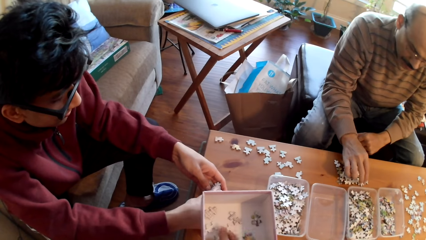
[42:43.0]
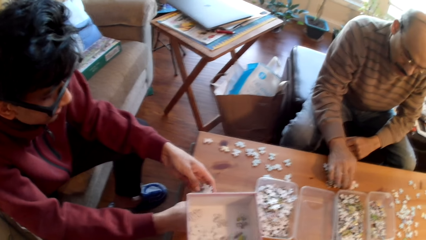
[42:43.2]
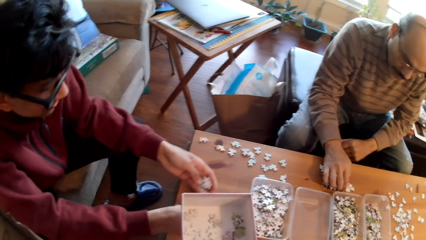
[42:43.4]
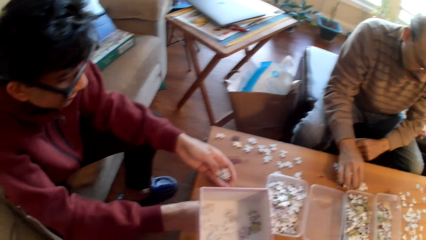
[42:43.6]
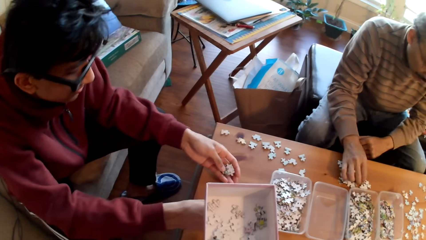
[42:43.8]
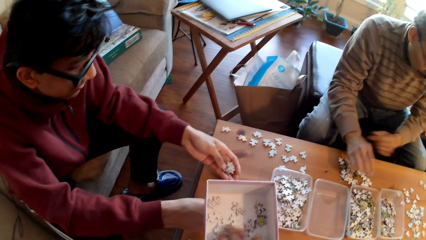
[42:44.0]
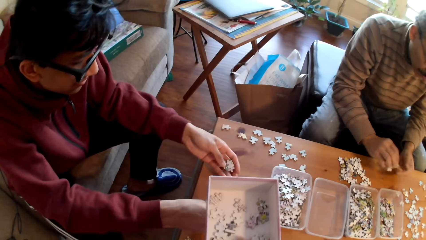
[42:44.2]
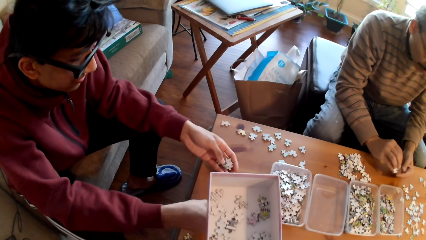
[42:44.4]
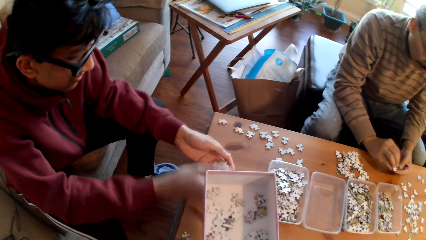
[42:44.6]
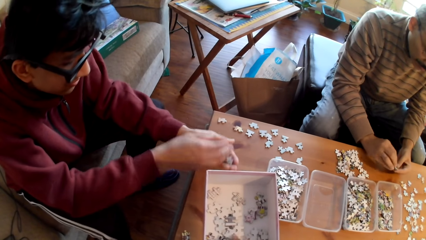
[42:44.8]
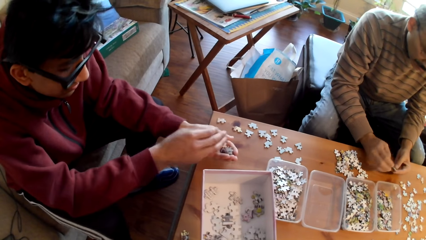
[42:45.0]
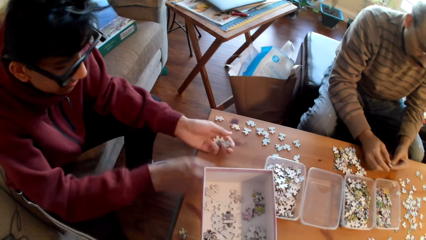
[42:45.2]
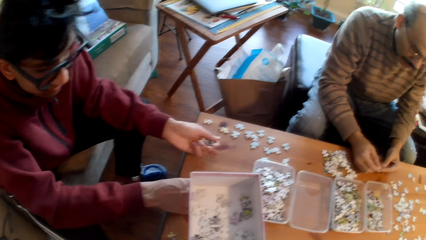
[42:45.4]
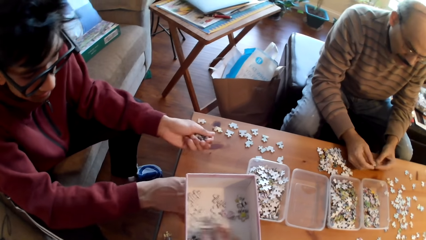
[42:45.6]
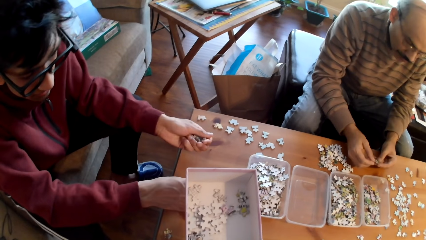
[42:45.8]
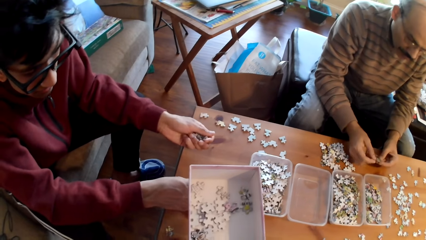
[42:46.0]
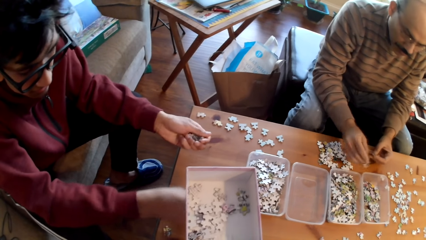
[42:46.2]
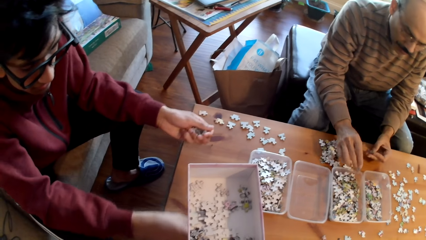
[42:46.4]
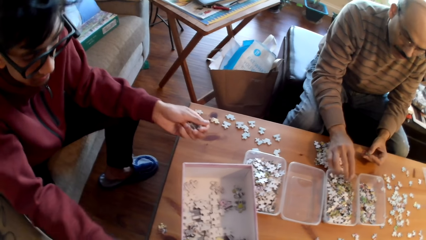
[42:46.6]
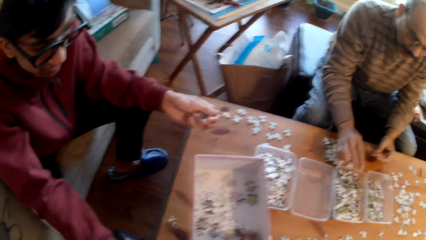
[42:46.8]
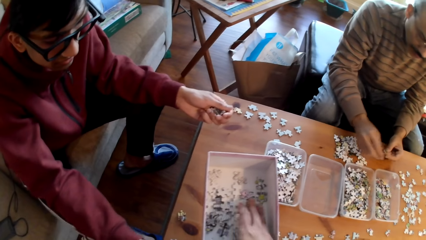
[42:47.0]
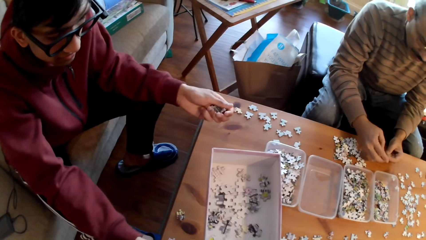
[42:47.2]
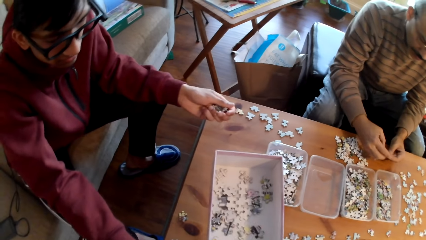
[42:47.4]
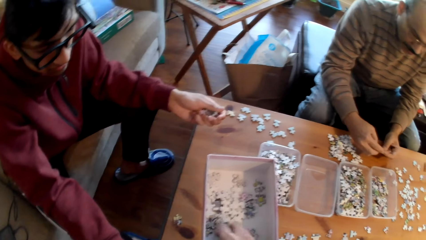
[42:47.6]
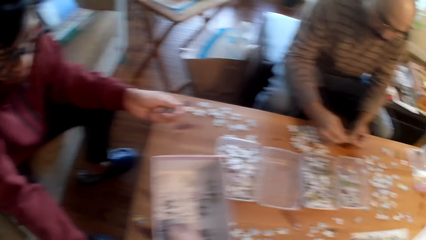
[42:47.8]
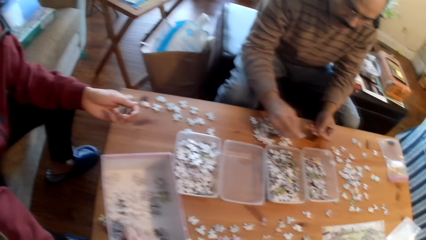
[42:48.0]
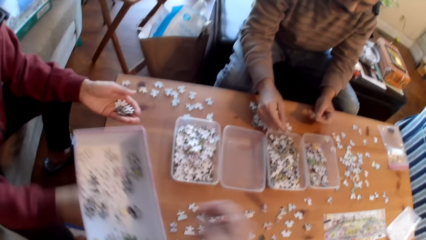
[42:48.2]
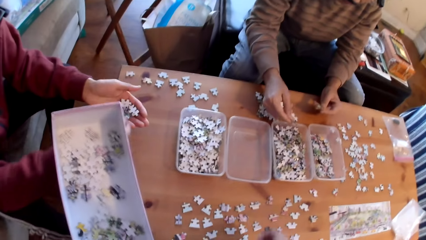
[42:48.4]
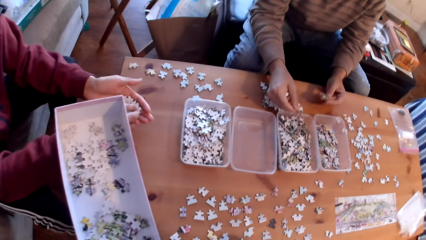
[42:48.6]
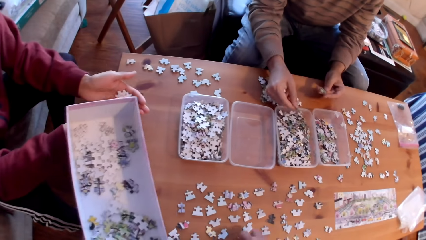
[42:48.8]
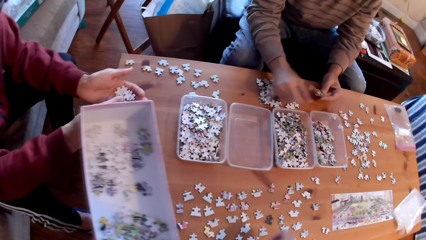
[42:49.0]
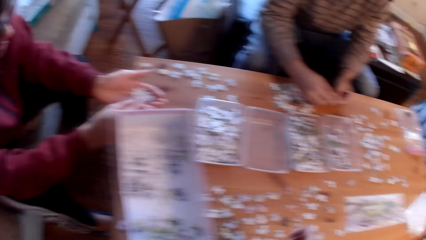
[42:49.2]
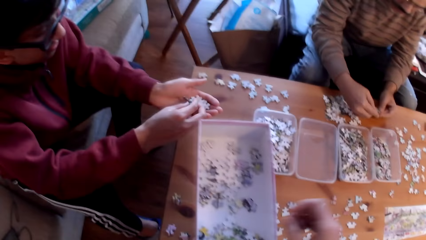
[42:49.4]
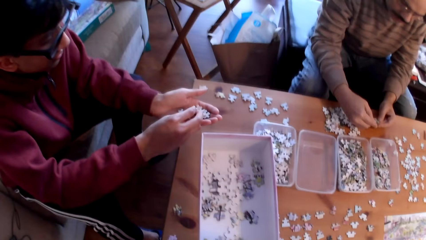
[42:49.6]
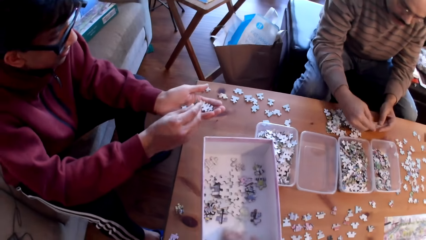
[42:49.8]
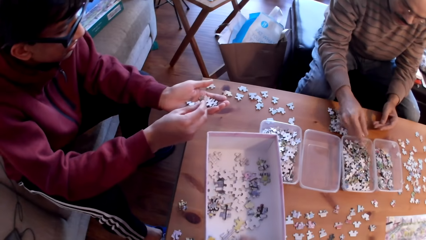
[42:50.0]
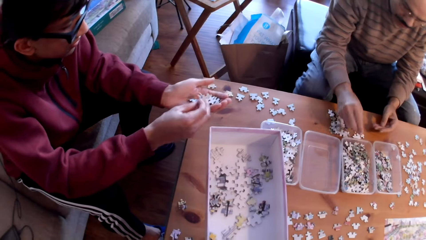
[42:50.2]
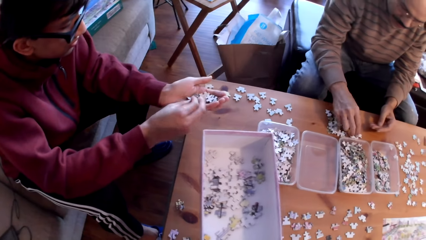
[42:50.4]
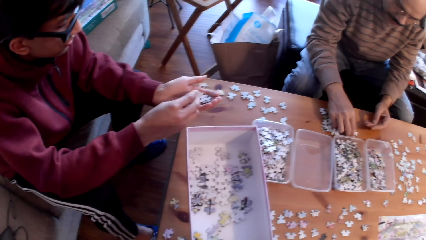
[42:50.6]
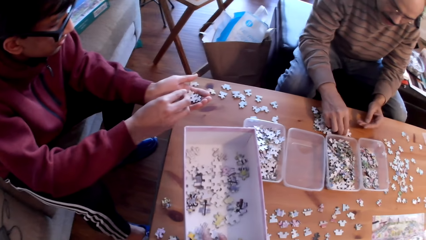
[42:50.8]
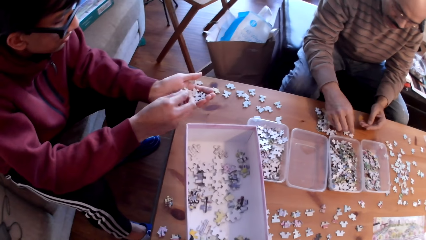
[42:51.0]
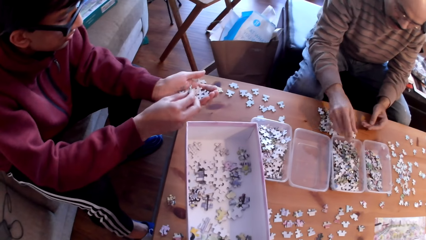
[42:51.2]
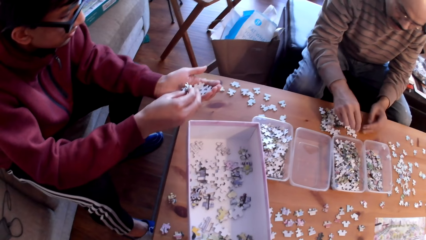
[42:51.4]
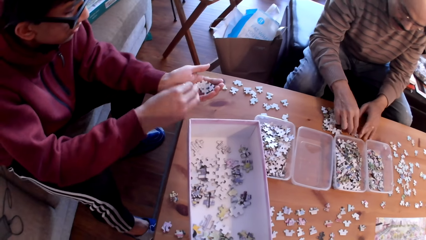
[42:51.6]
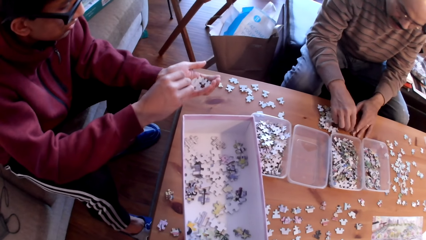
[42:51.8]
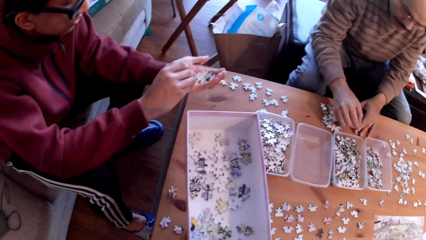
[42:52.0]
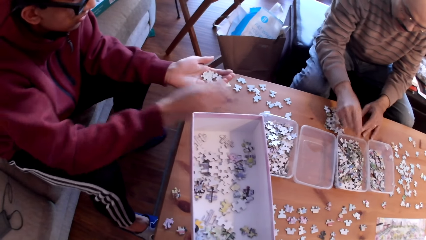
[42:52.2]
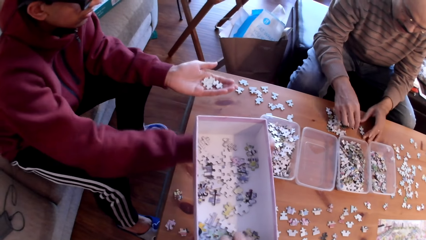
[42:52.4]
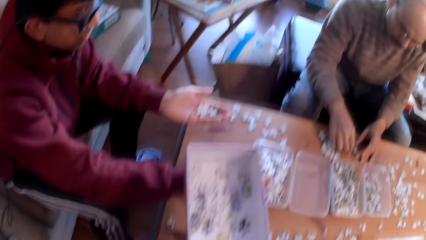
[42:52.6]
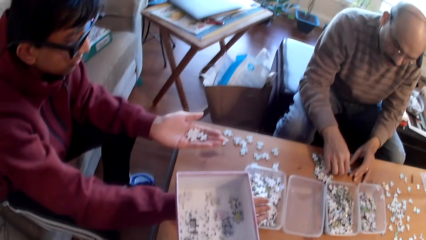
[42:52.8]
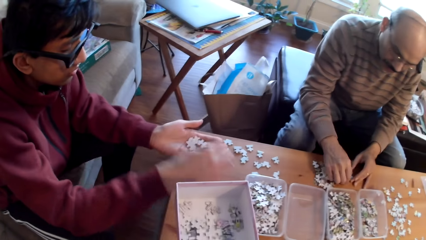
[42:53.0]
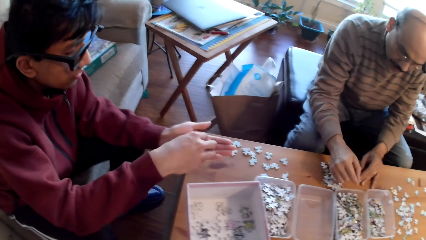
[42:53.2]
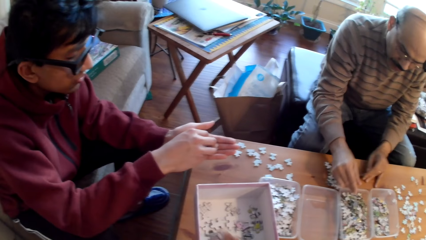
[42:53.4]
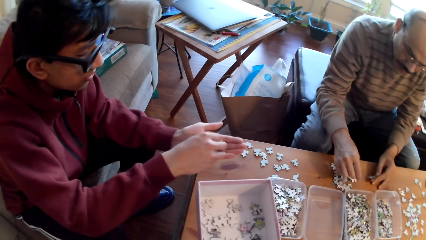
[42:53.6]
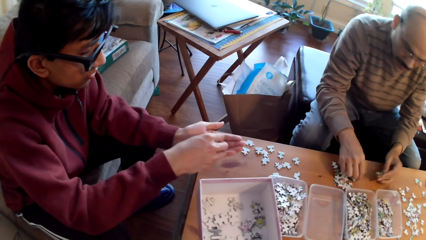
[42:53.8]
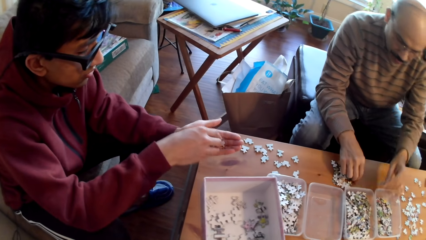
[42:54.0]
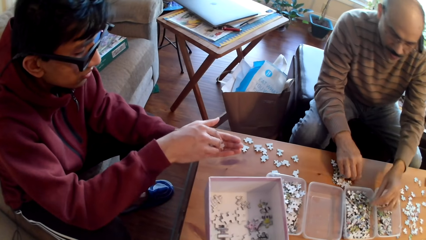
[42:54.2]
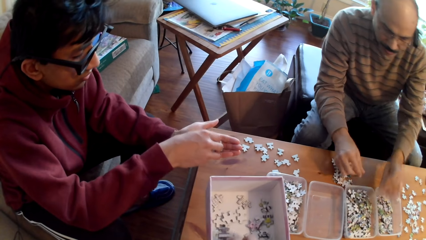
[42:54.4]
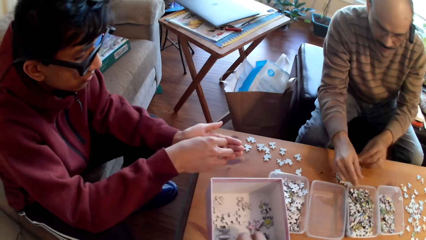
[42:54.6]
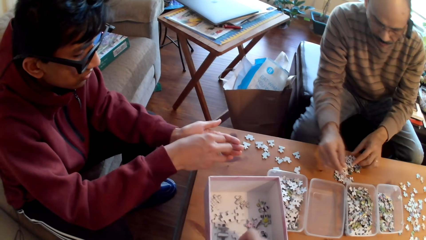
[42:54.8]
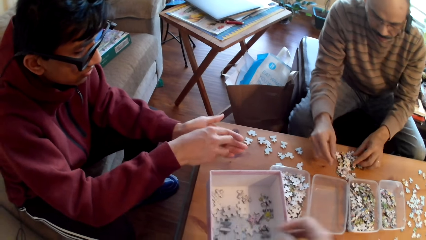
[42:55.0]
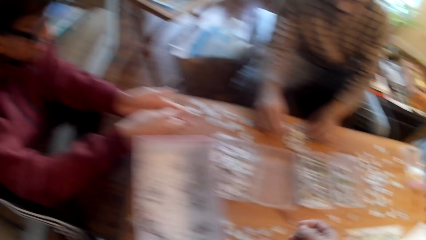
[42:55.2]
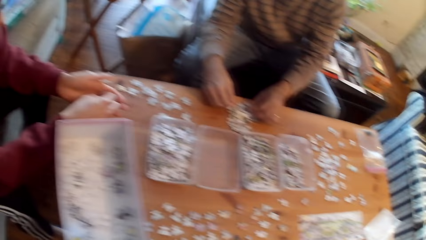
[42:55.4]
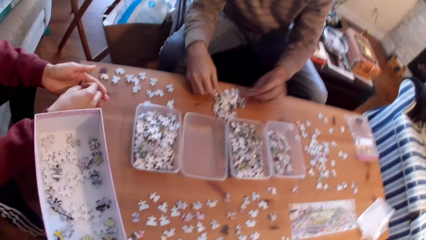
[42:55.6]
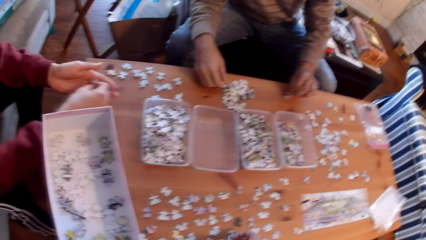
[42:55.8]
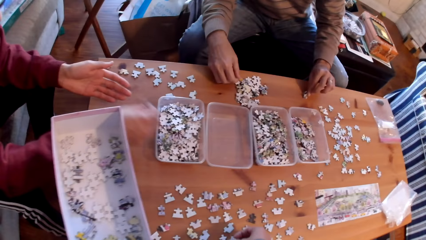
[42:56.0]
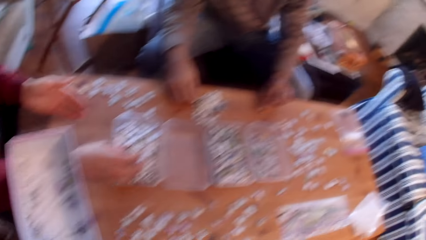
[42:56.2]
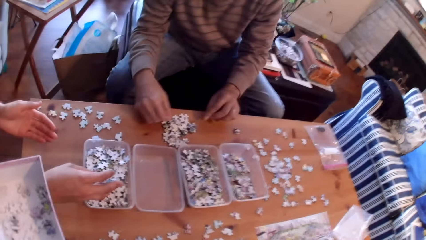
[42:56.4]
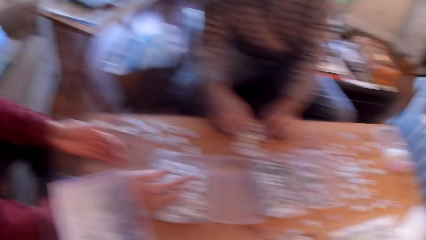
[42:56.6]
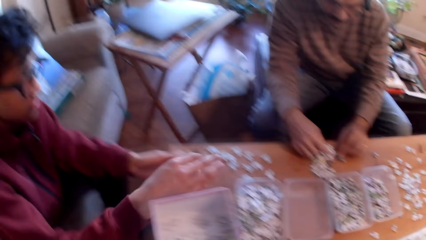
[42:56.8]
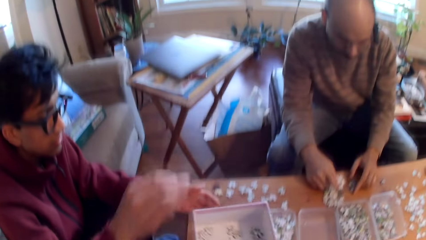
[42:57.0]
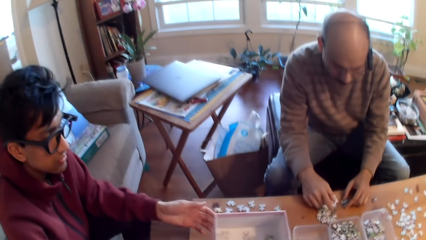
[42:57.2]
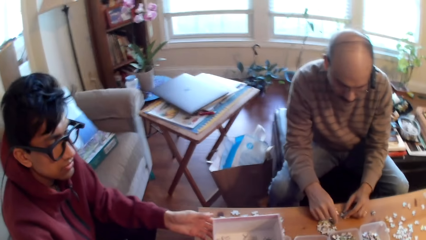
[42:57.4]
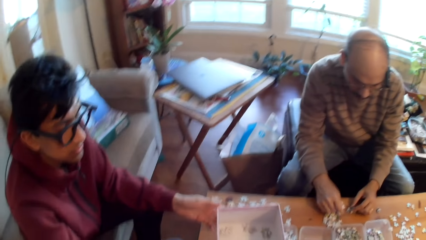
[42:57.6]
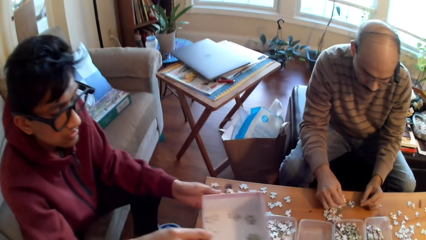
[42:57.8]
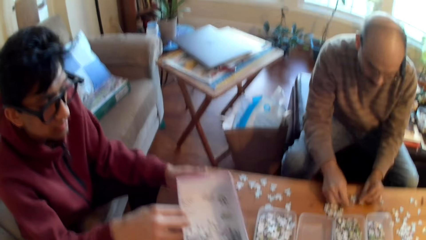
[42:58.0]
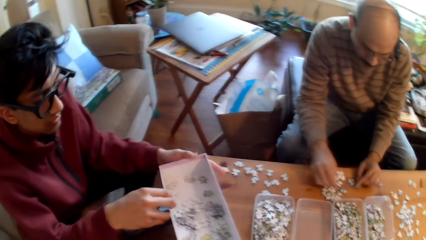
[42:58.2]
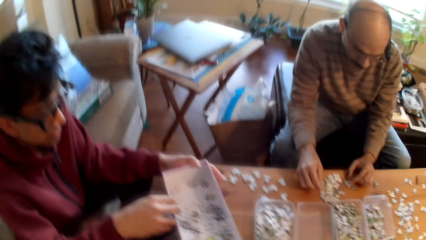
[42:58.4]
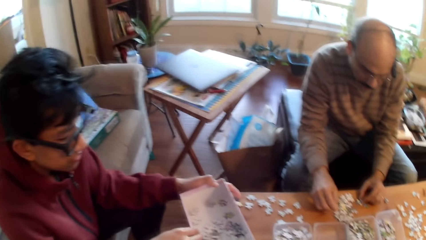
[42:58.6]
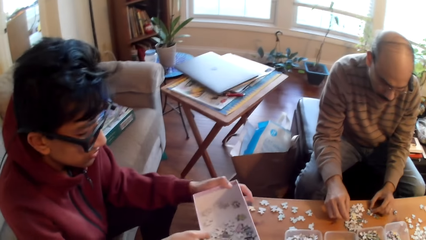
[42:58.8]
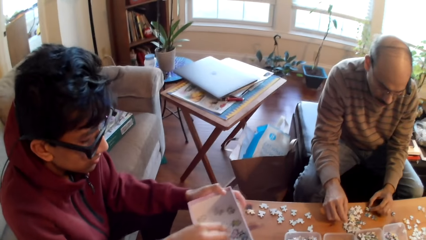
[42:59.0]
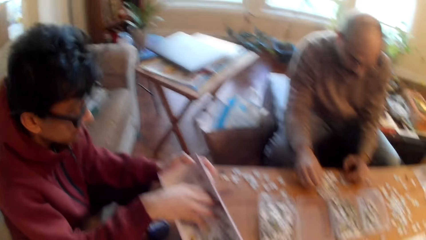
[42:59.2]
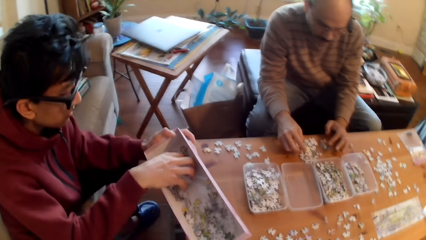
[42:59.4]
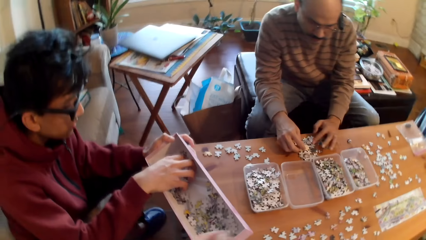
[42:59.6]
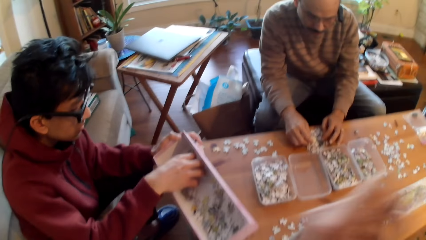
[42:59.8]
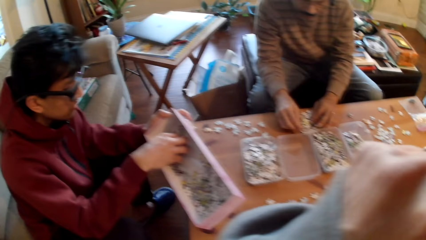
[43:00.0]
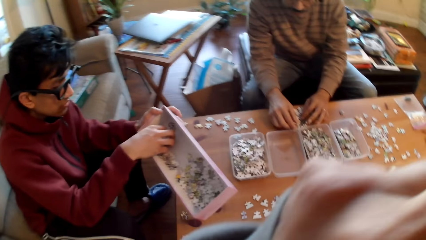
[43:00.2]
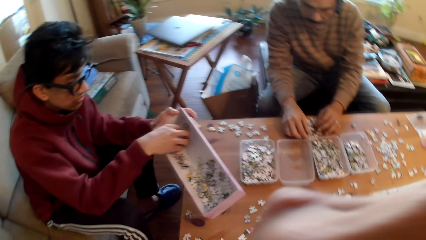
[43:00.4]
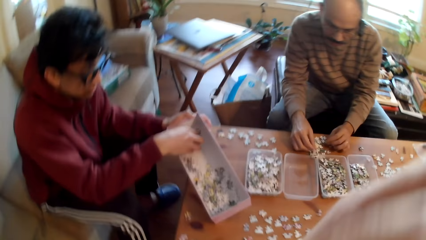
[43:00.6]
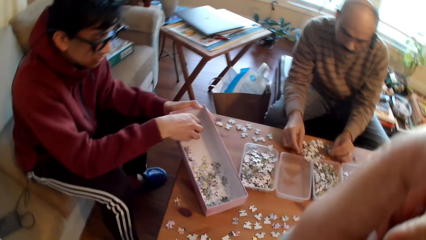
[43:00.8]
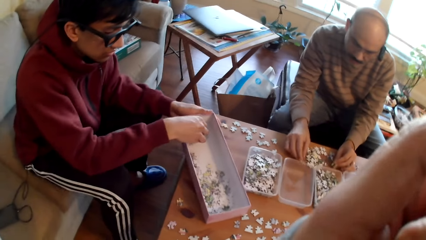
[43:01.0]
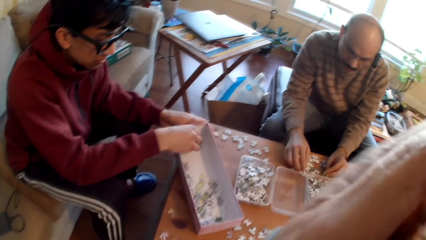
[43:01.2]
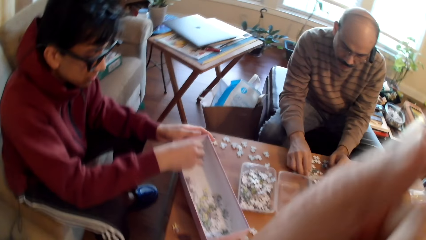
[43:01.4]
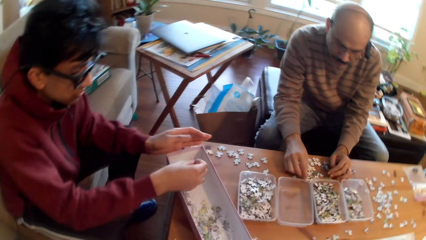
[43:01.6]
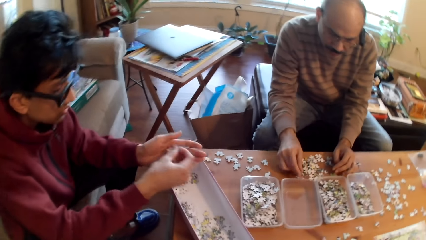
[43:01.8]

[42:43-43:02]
A man moves the jigsaw pieces. He puts the card in the tin. The camera wearer sorts a jigsaw puzzle piece. They touch the cards. The man sorts a jigsaw puzzle piece. He puts the card in the tin. Another man puts the card in the tin.
